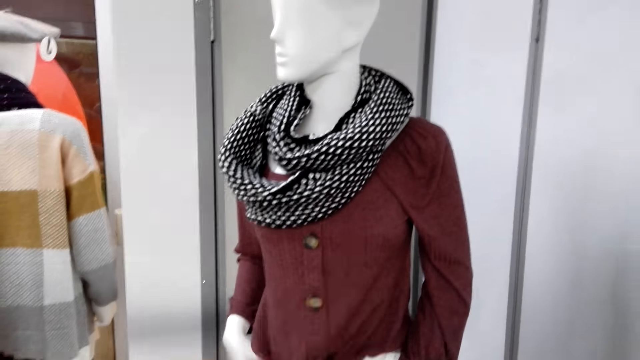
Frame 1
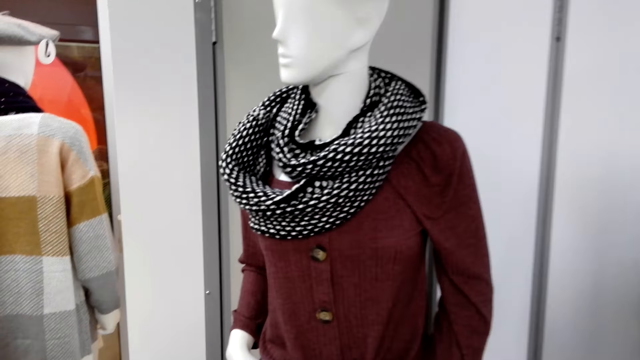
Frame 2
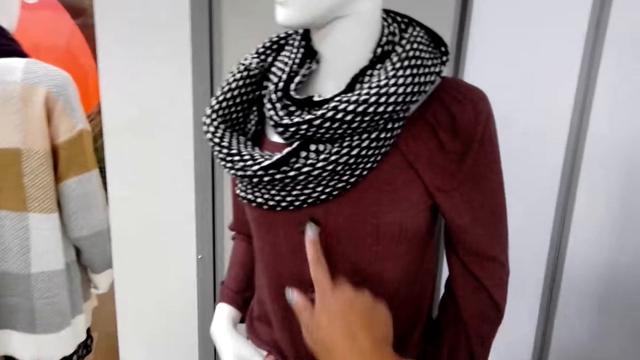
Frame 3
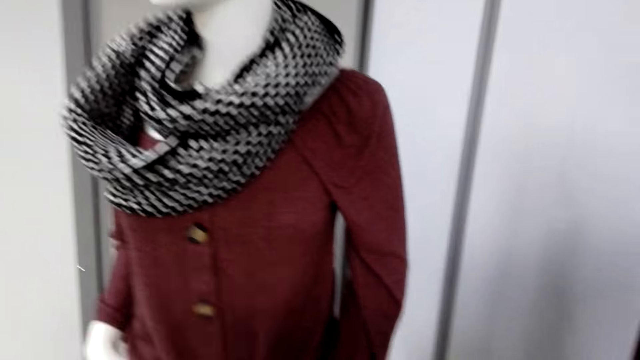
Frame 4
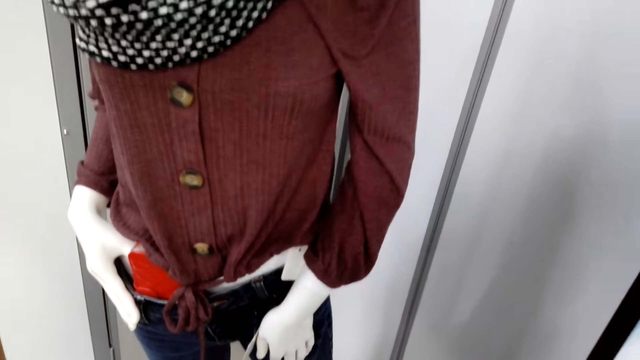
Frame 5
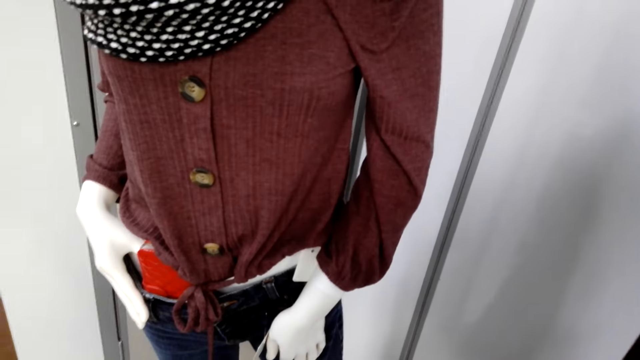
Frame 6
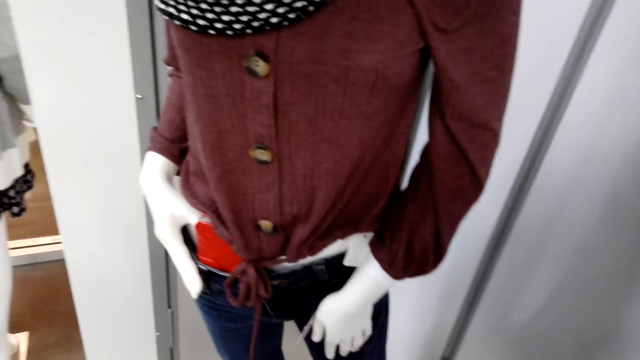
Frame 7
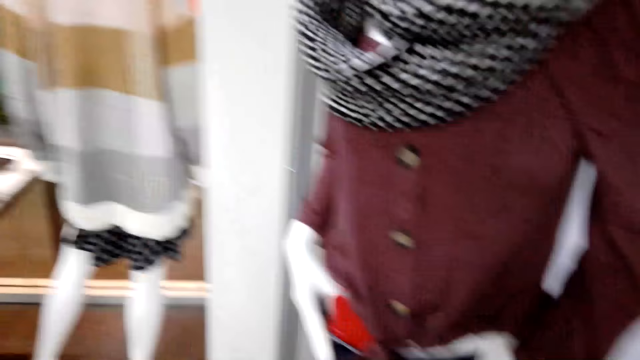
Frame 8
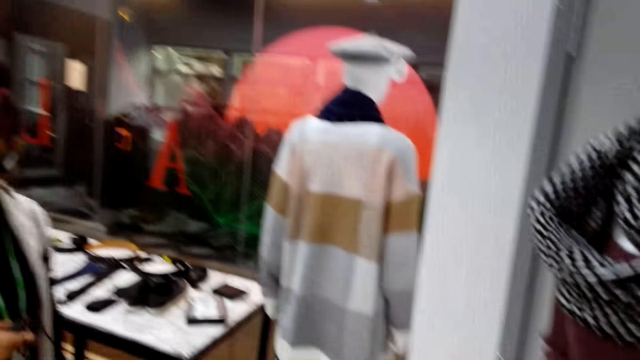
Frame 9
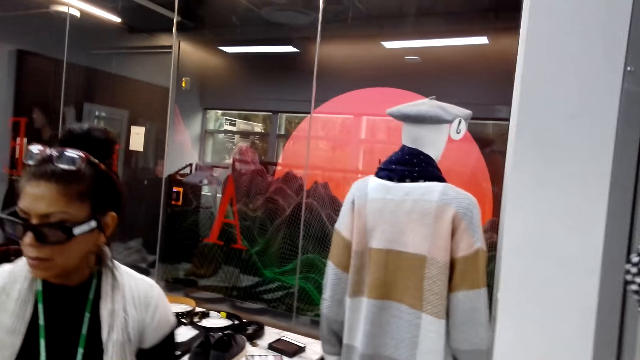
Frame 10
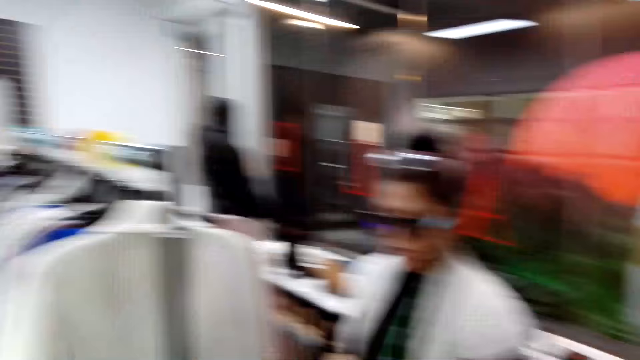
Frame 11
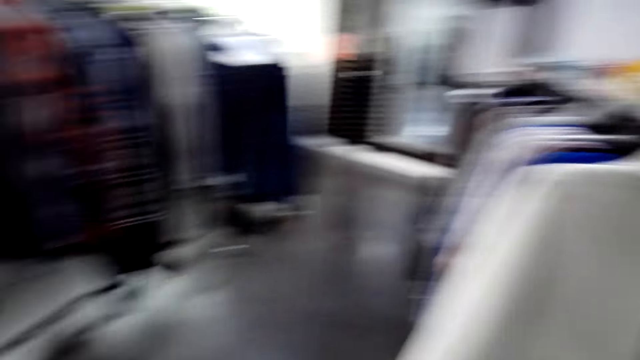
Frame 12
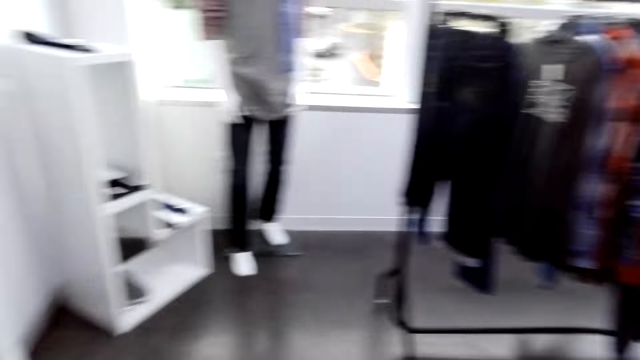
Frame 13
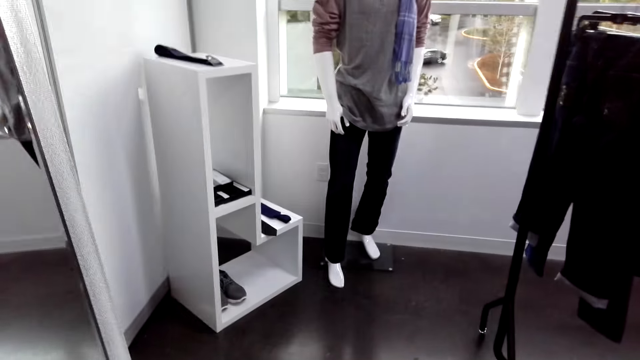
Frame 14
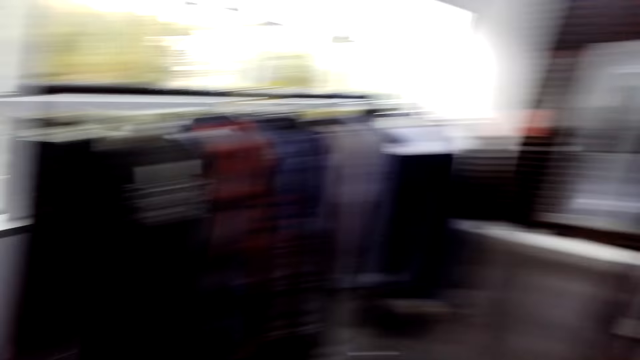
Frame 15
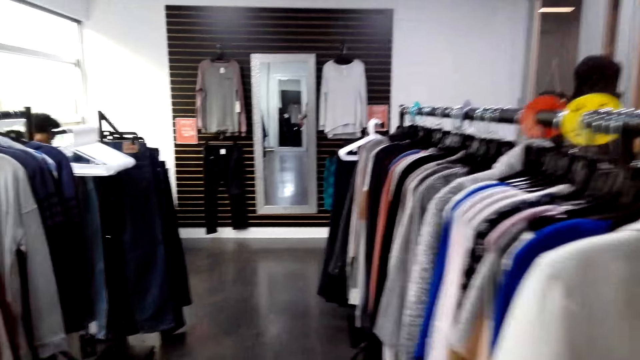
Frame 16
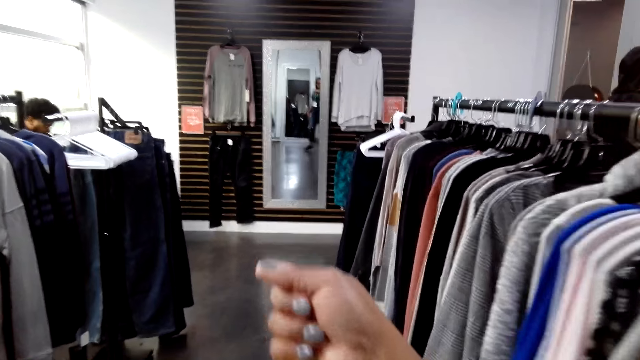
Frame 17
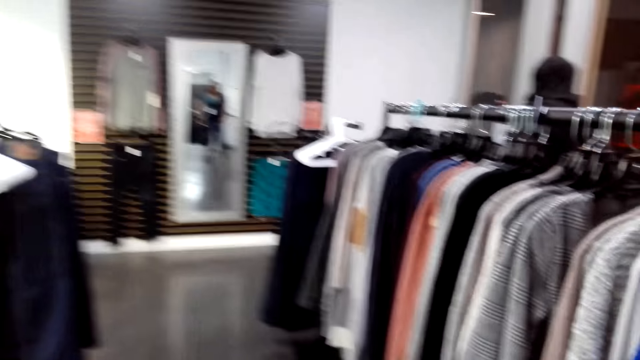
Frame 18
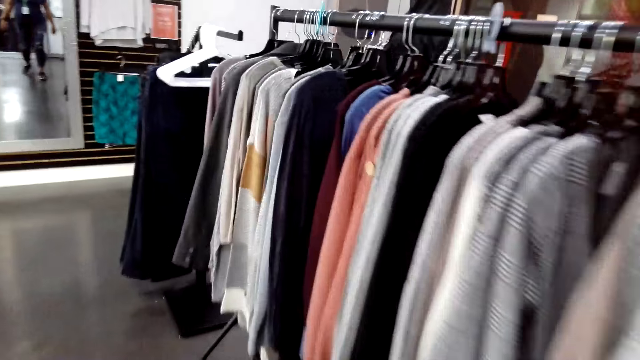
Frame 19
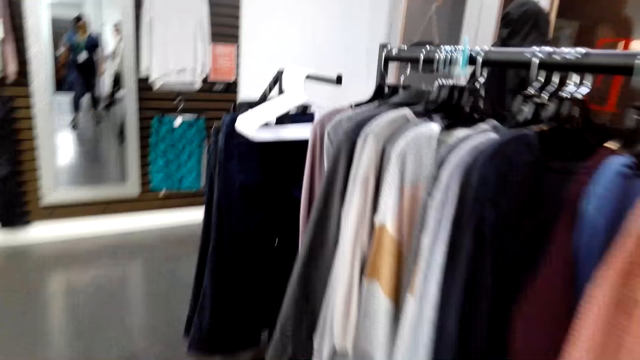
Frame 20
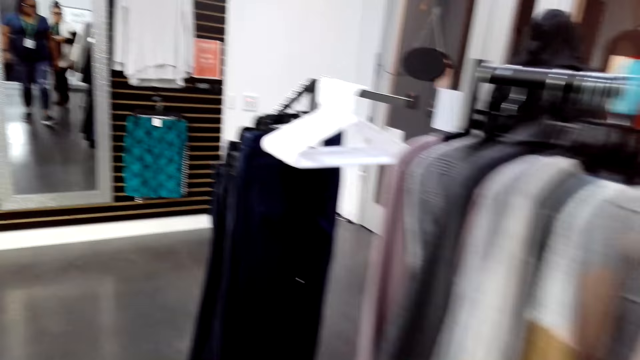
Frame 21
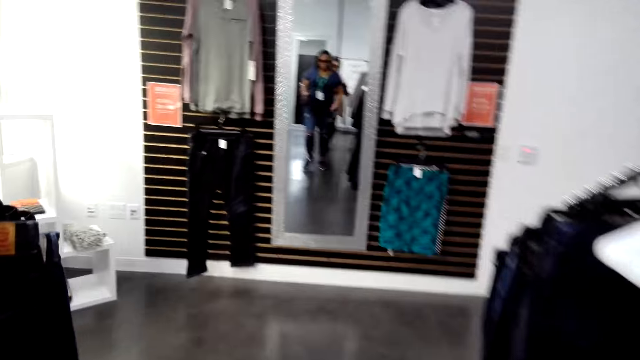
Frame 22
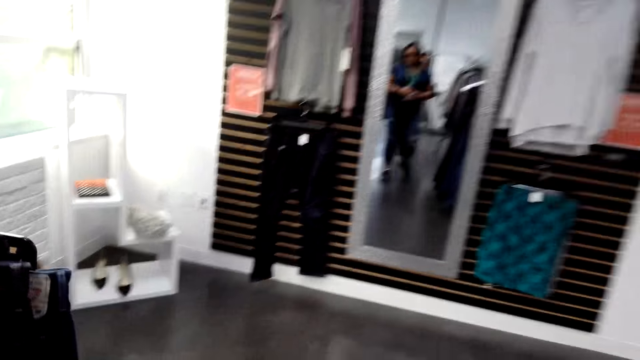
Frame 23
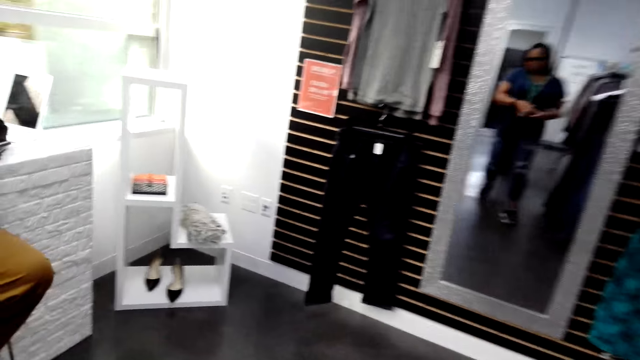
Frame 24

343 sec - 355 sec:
The camera wearer touches the button on the cloth on the mannequin. They turn to the side. A woman turns to the side. The camera wearer turns to the side, walks around, and turns to the side. They point with a finger and walk around.

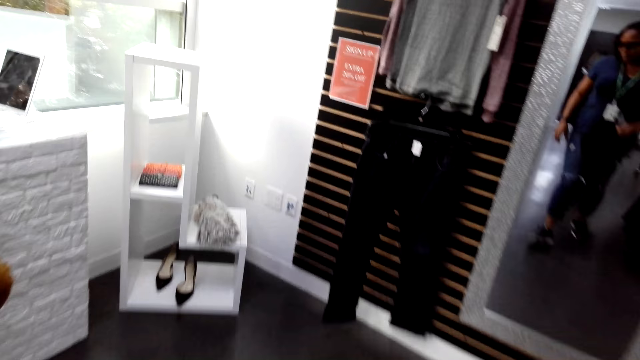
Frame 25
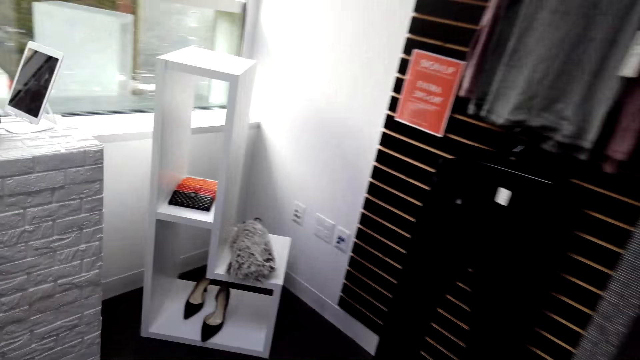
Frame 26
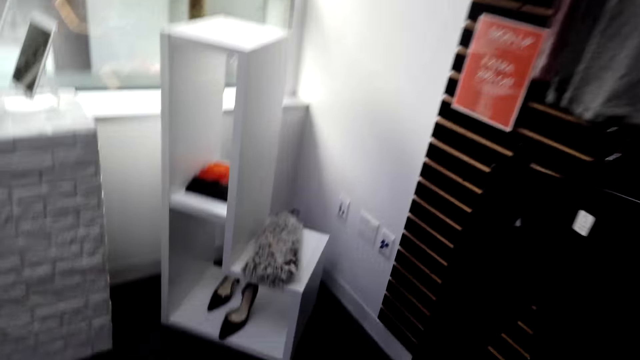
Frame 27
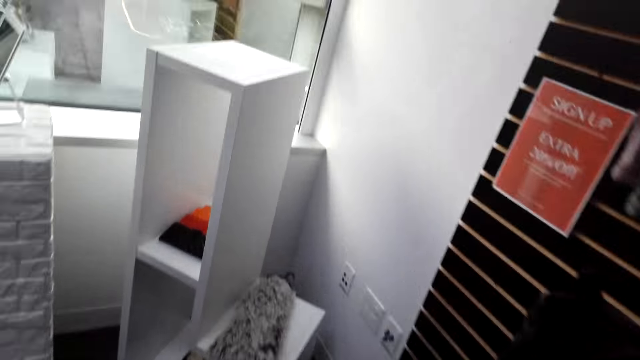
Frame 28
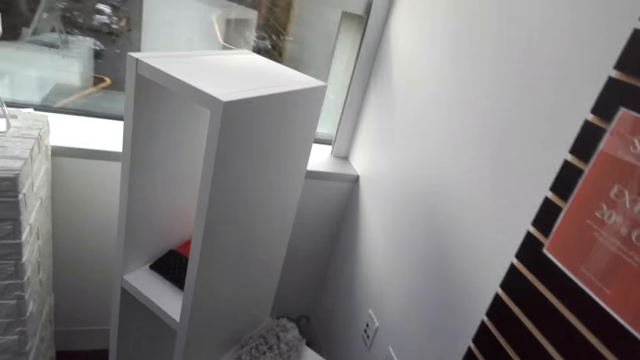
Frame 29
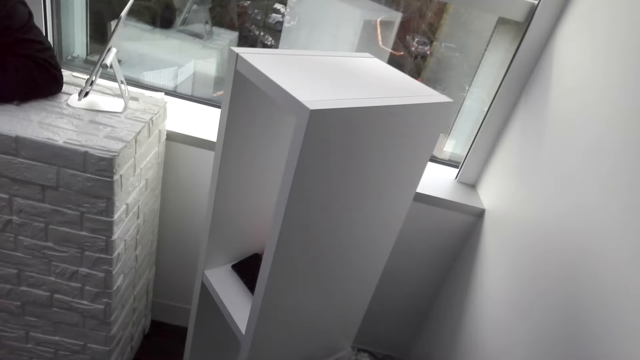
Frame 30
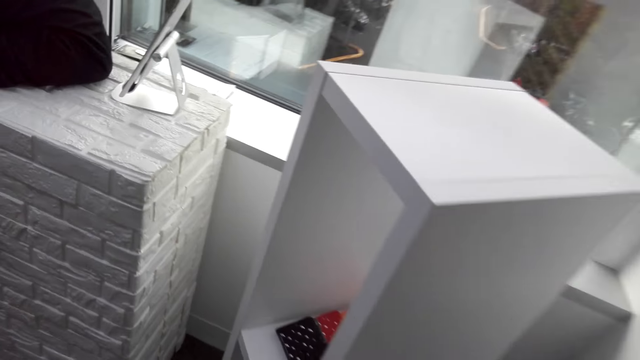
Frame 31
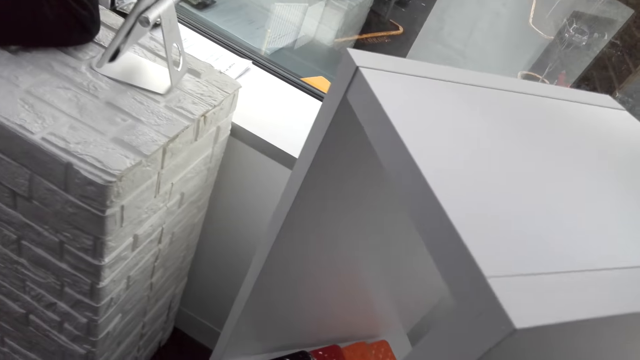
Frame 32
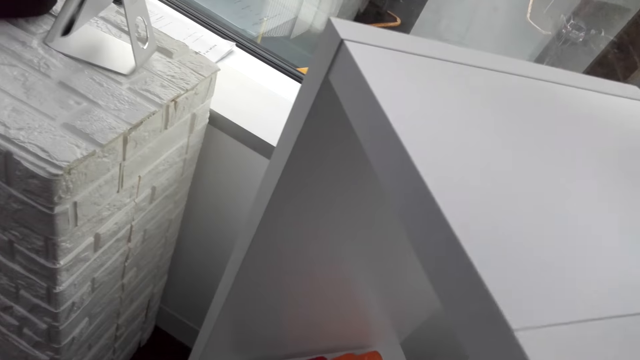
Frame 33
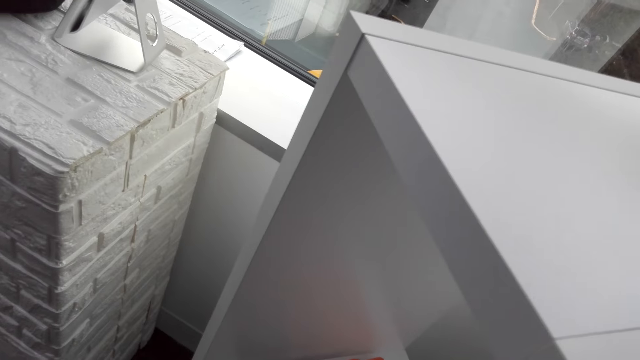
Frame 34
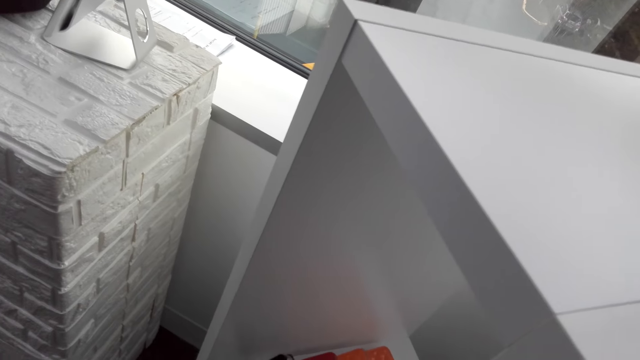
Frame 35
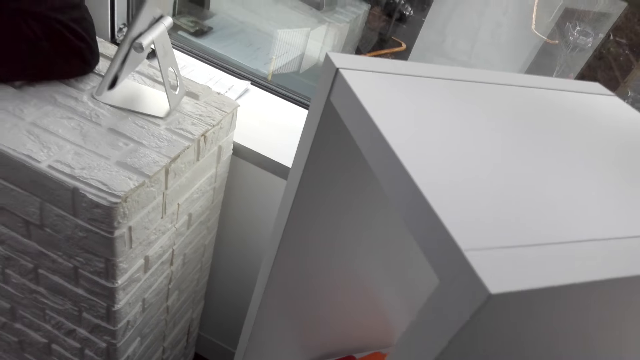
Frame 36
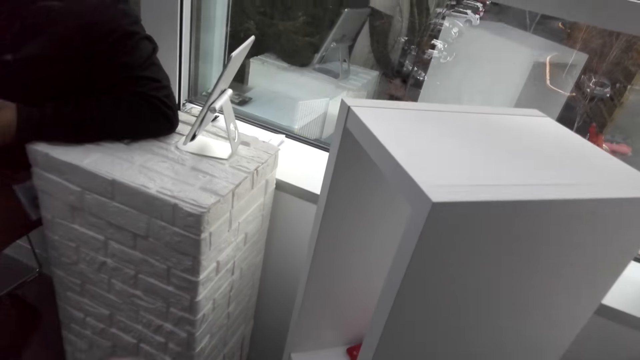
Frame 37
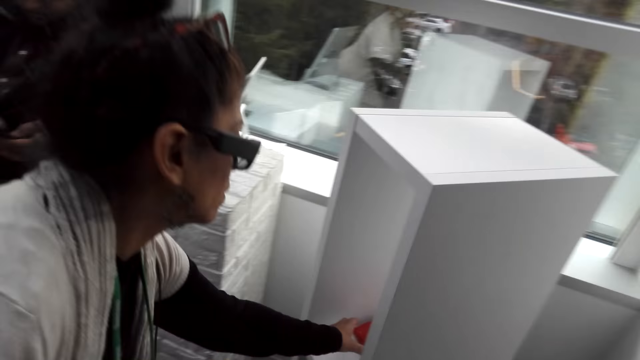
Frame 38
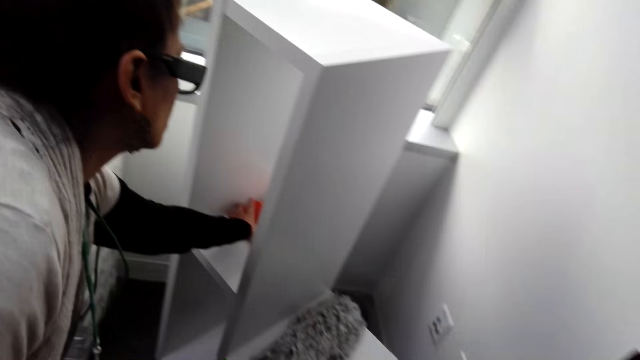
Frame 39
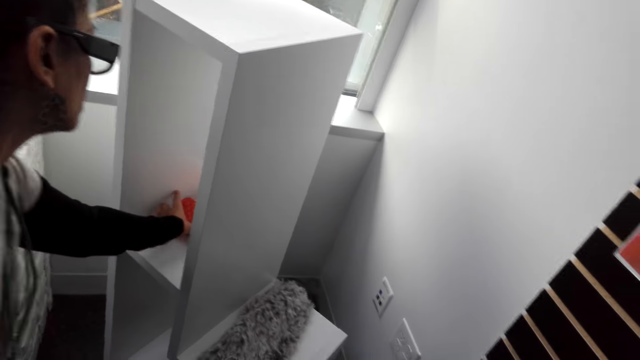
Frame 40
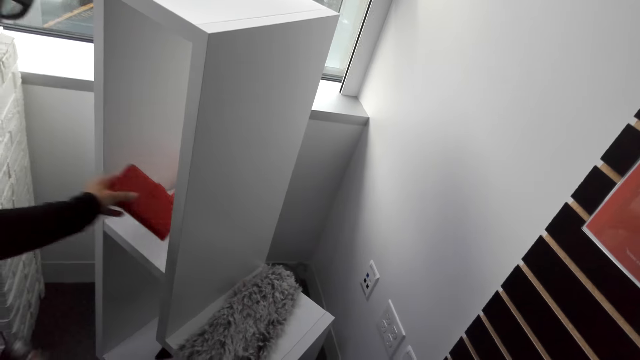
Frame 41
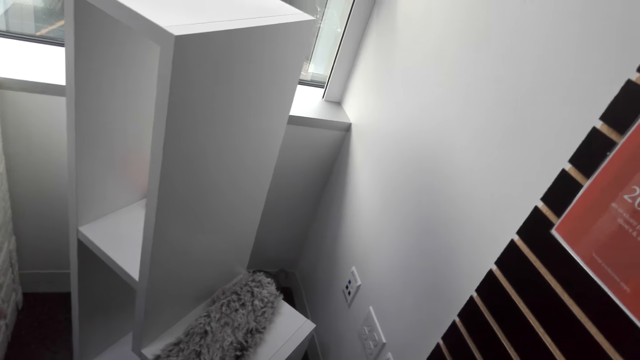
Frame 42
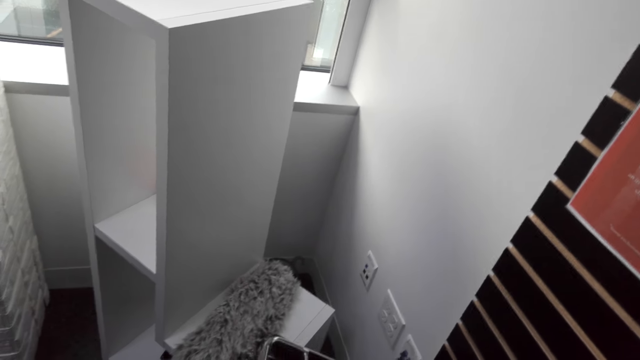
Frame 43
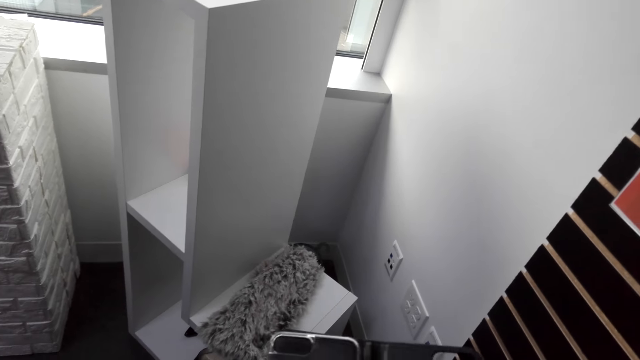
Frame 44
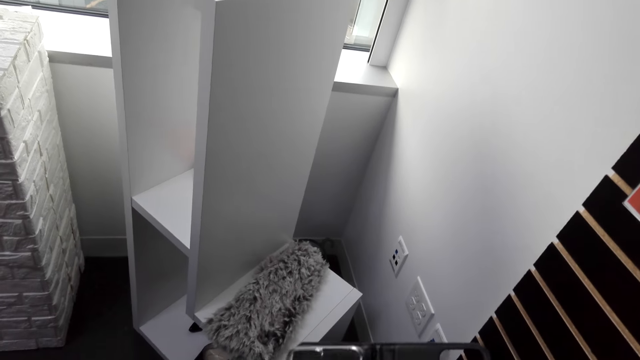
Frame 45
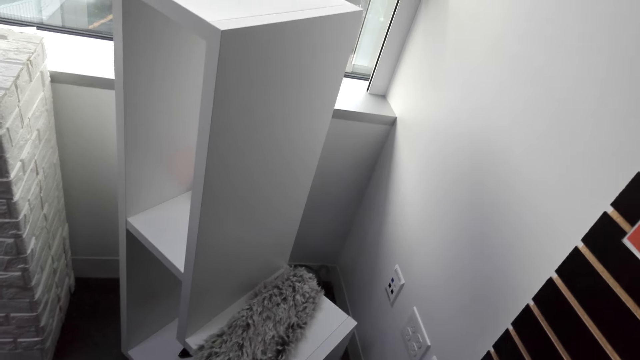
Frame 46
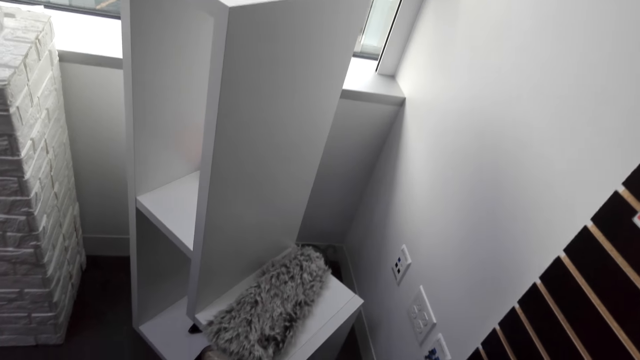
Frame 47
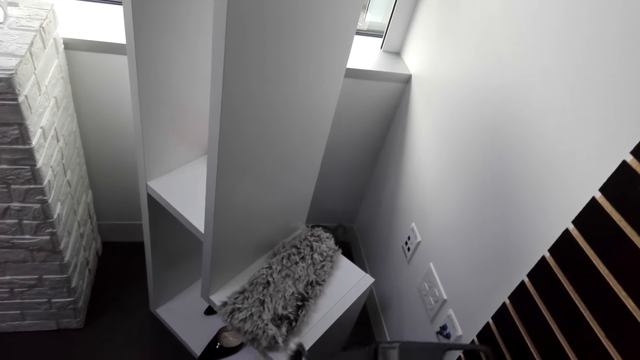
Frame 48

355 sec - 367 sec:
A woman picks up a purse from a display shelf, bends down, and holds a cover. The camera wearer checks a phone and holds a phone cover.
